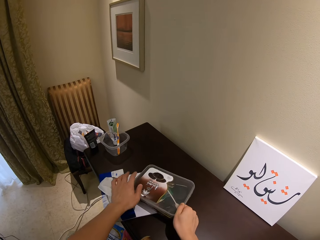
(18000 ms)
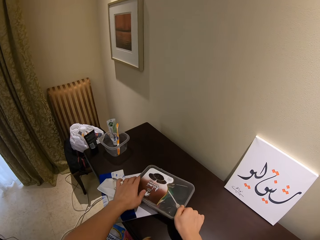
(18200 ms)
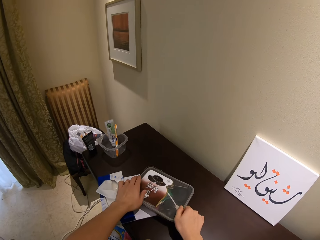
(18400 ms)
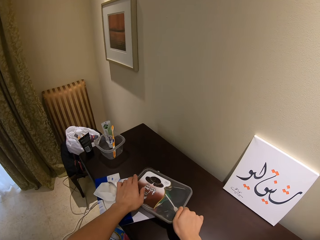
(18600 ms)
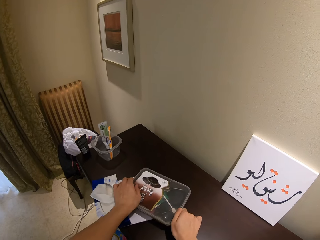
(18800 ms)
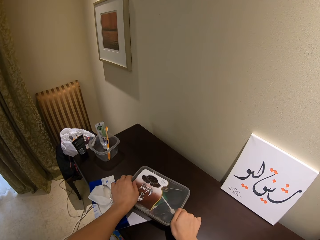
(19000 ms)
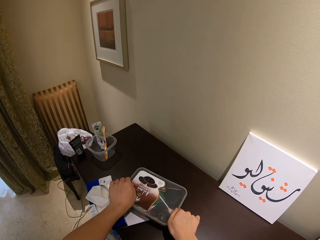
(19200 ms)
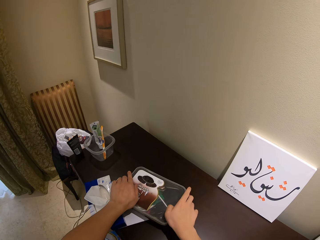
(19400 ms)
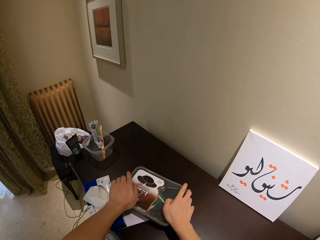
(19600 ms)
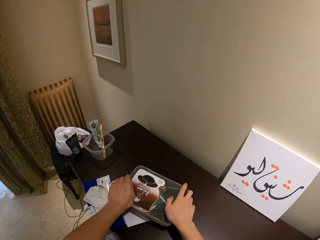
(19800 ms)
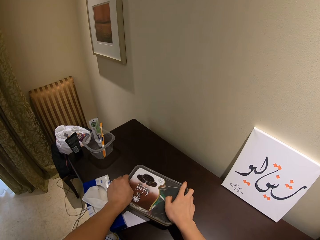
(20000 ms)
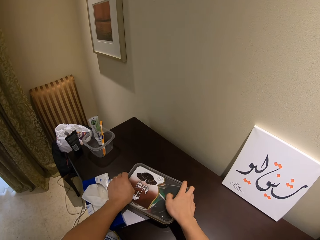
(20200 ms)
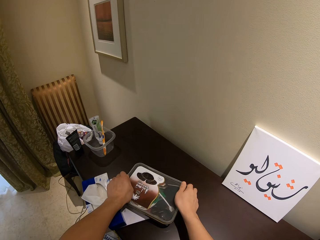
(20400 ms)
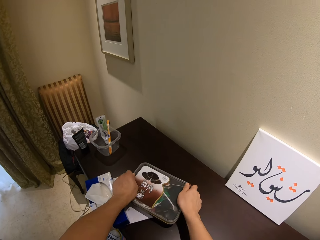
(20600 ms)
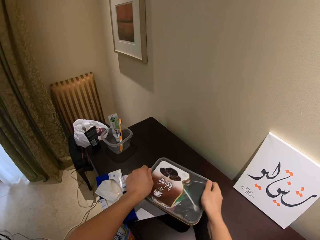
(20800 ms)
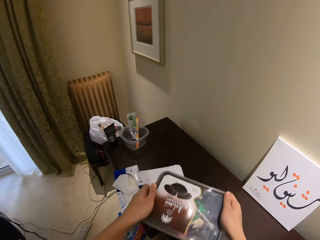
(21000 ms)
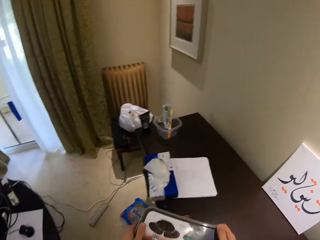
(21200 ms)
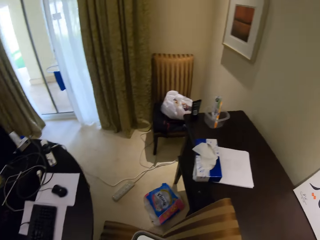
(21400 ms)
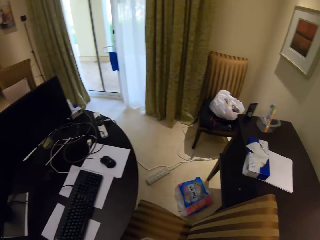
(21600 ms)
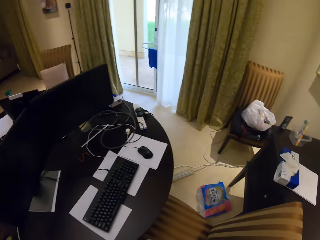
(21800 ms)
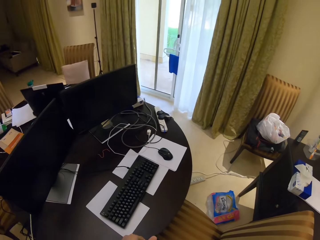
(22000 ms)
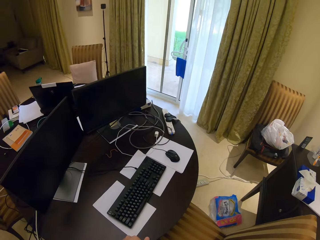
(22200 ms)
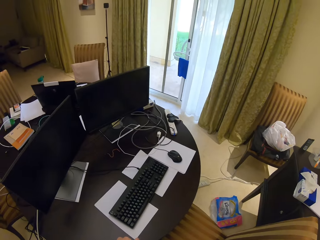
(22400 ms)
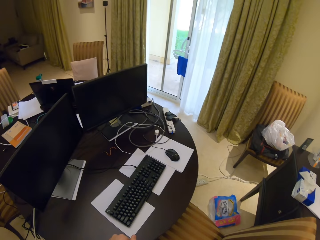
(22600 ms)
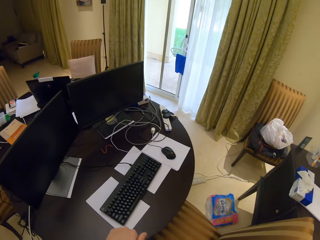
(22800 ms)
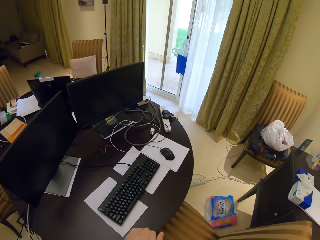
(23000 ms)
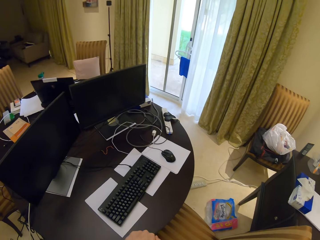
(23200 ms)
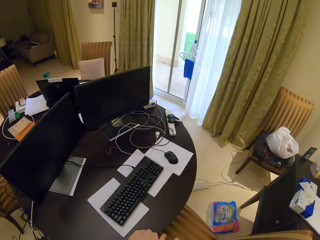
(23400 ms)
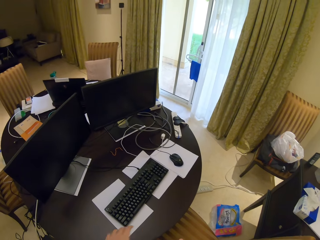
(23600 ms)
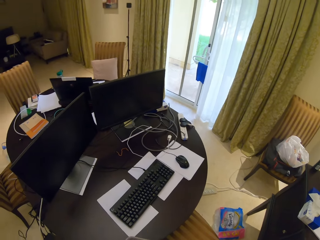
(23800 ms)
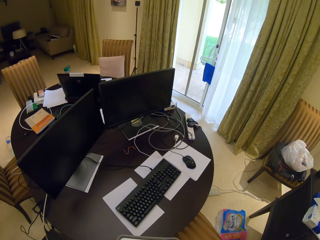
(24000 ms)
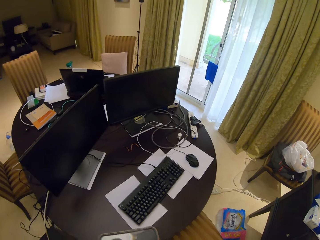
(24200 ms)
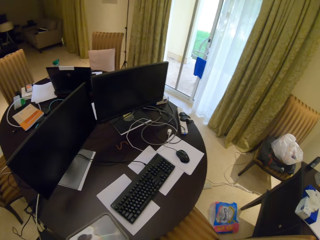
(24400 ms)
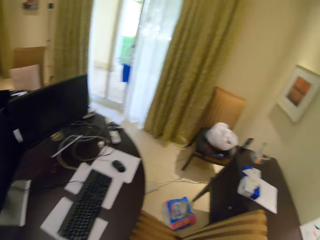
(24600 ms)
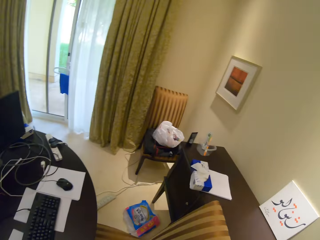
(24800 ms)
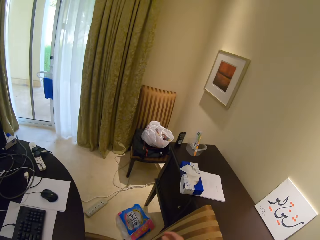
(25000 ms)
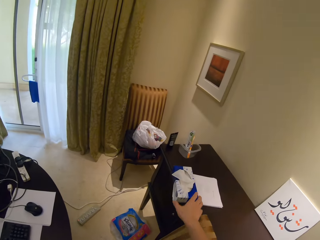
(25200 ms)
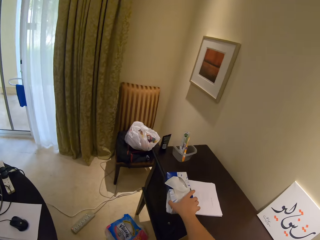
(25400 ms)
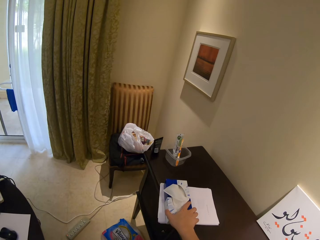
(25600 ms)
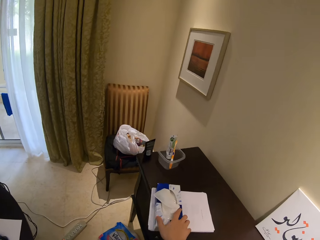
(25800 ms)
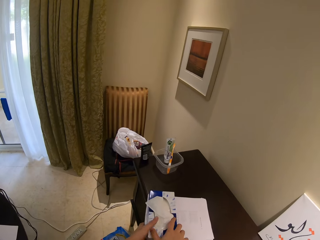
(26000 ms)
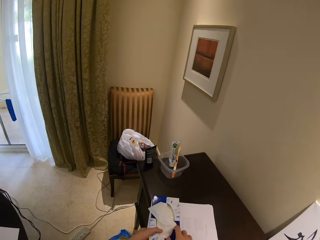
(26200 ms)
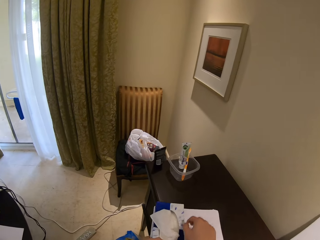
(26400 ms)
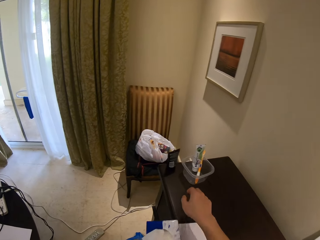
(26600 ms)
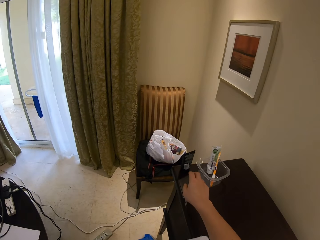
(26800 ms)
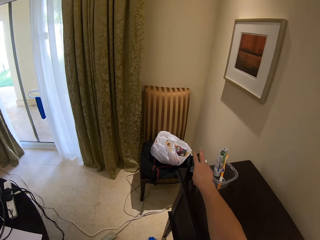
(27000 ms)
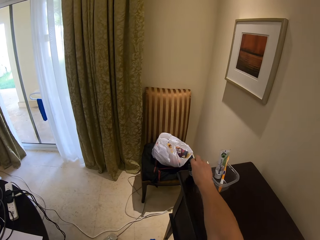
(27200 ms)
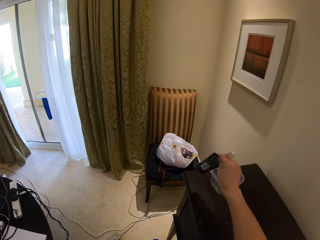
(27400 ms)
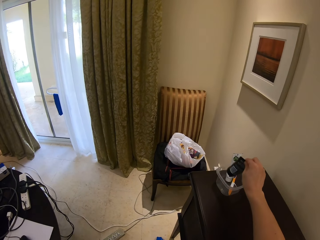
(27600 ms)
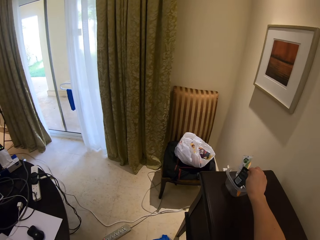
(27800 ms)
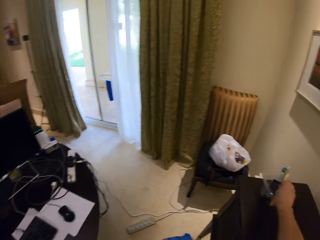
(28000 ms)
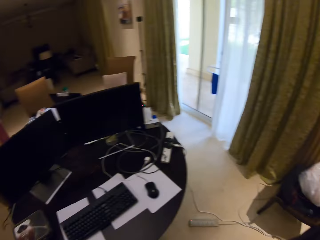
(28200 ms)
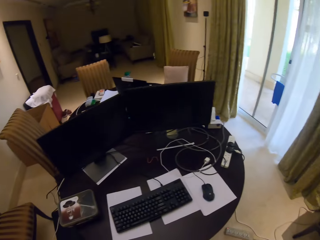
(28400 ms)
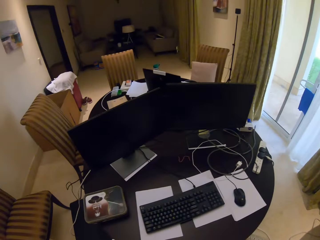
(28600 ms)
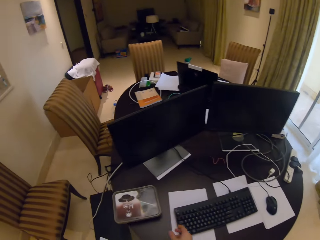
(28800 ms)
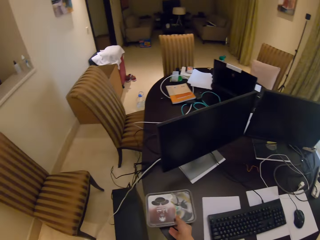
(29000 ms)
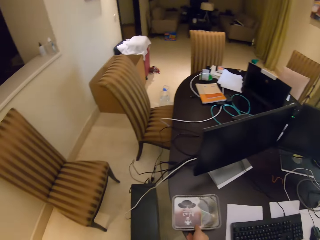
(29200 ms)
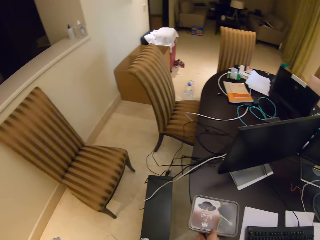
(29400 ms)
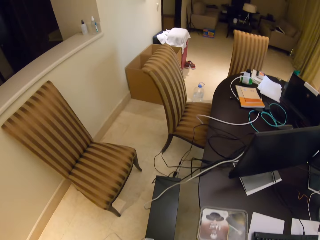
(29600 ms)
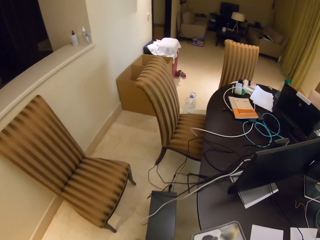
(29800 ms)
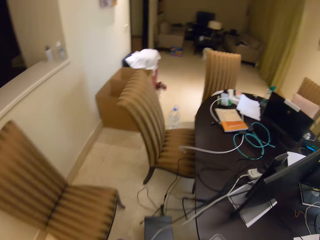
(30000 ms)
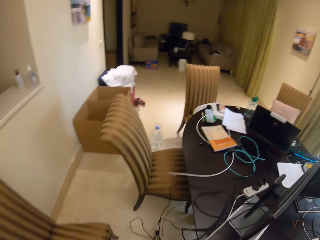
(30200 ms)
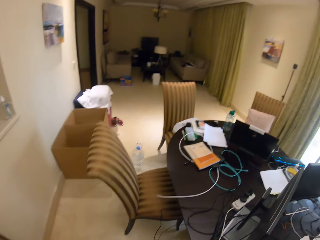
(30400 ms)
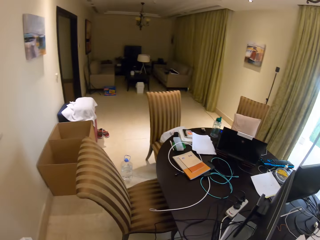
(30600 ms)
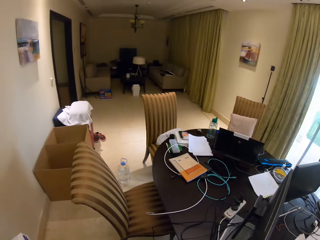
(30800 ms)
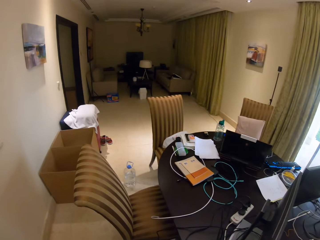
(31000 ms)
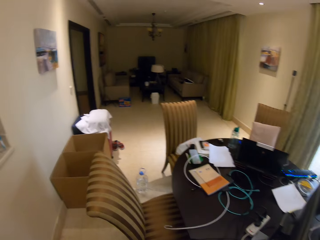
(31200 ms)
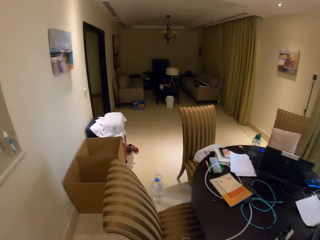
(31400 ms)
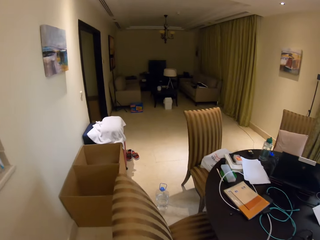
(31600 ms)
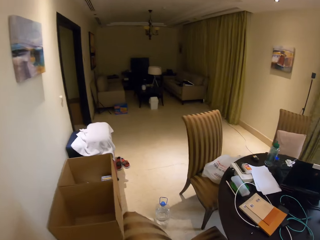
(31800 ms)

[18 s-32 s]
The camera wearer opens the lid of the container. They close the container with the lid. They carry a plastic container. They pick up the tin. They turn around. They put the container on the table. They turn around. They pick up a packet of the wipes. They put the packet of wipes onto the other hand. They pick up a tin. They put a packet of something inside the container. They pick up something. They make a step. They turn around the office. They pick up a packet of the container. They walk in the room.

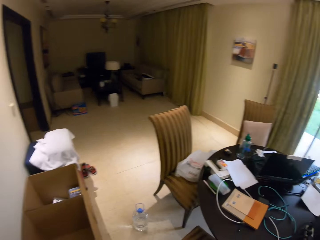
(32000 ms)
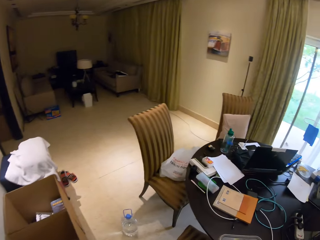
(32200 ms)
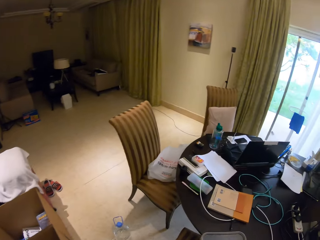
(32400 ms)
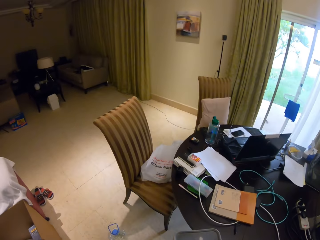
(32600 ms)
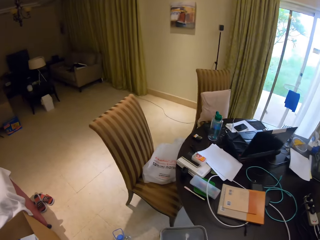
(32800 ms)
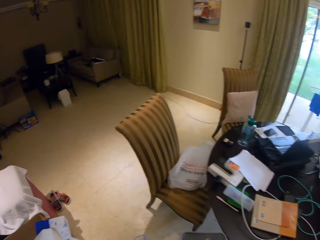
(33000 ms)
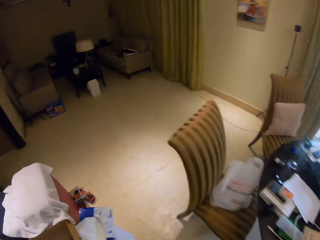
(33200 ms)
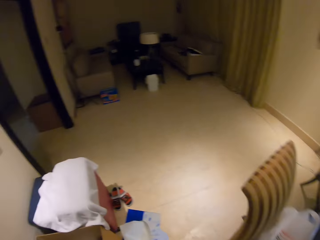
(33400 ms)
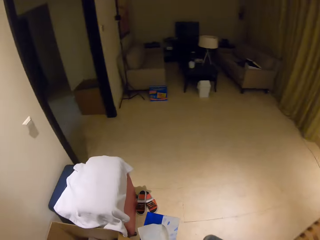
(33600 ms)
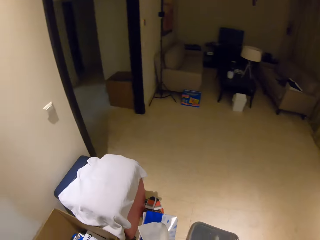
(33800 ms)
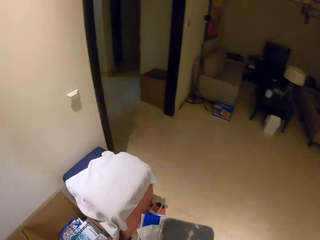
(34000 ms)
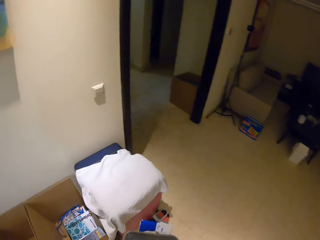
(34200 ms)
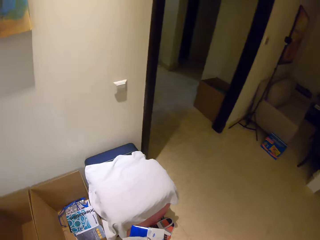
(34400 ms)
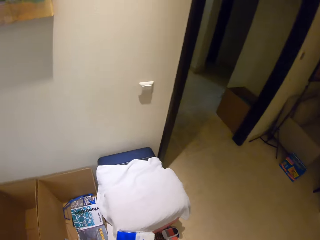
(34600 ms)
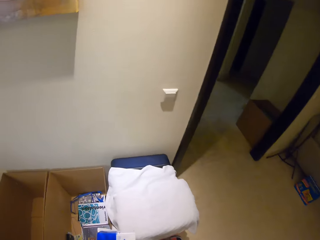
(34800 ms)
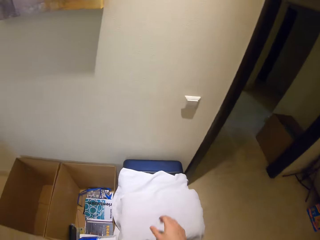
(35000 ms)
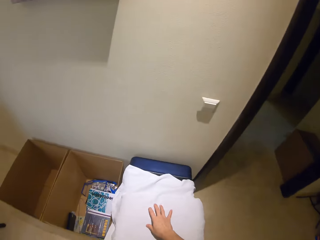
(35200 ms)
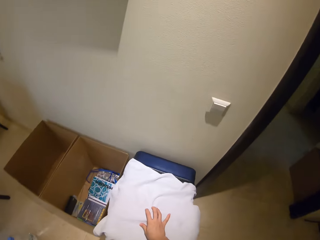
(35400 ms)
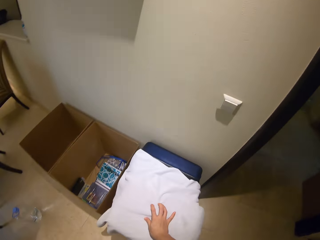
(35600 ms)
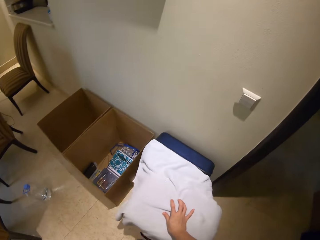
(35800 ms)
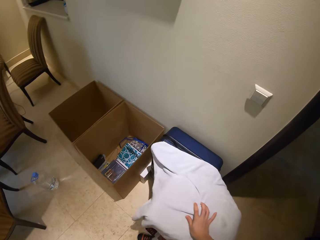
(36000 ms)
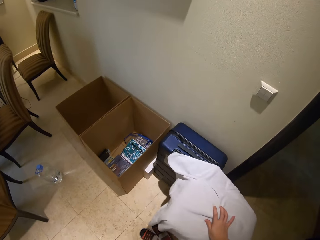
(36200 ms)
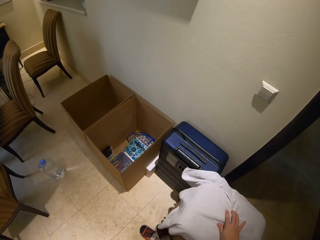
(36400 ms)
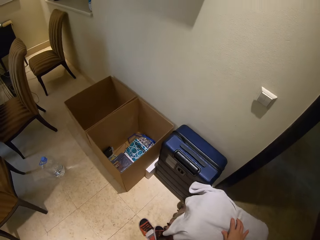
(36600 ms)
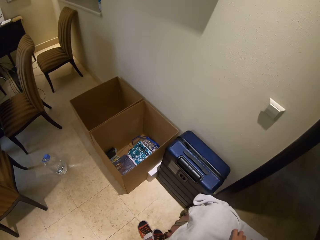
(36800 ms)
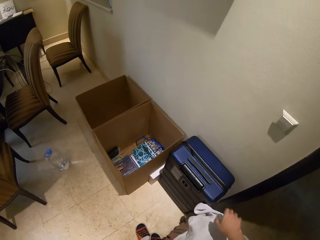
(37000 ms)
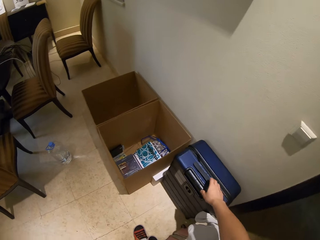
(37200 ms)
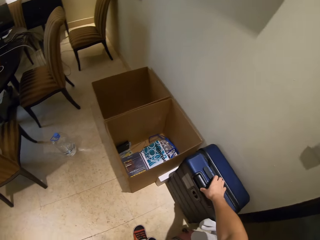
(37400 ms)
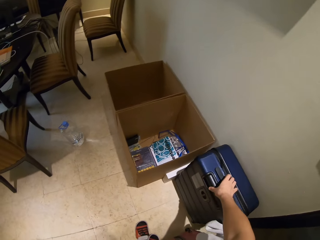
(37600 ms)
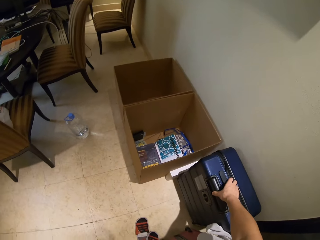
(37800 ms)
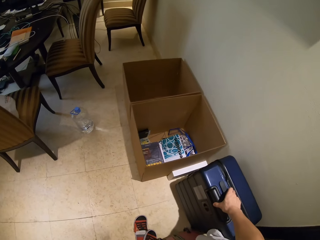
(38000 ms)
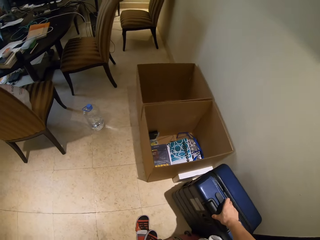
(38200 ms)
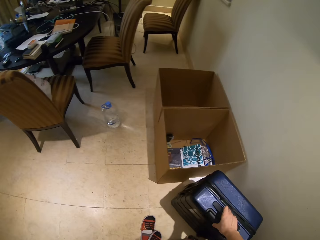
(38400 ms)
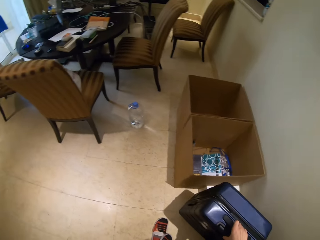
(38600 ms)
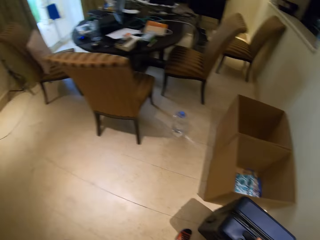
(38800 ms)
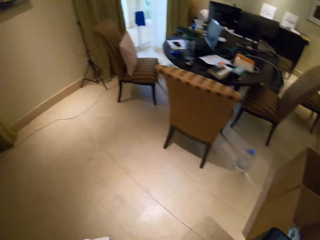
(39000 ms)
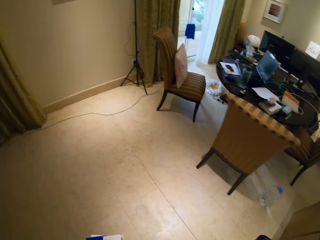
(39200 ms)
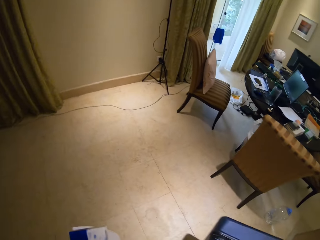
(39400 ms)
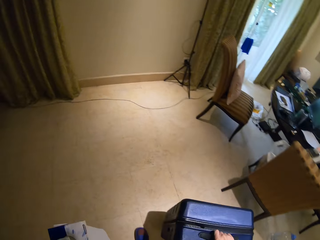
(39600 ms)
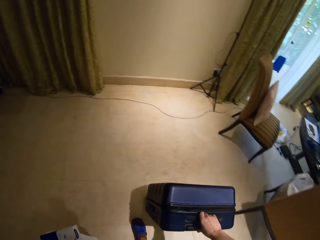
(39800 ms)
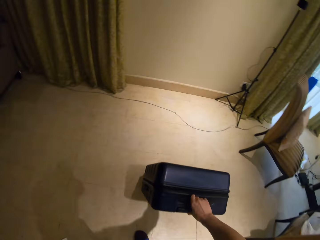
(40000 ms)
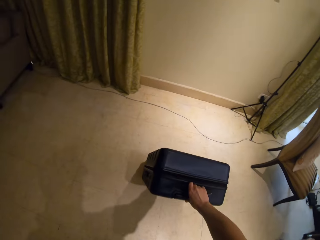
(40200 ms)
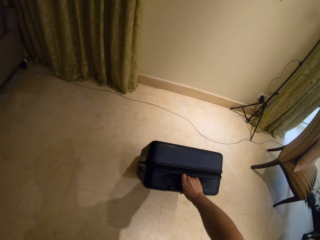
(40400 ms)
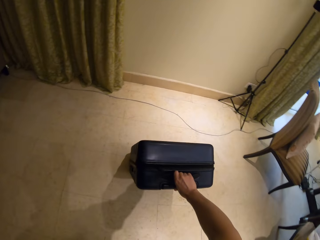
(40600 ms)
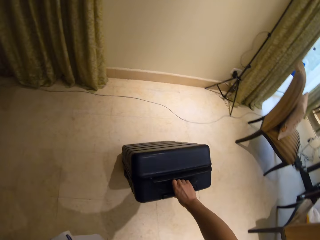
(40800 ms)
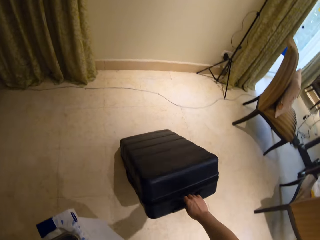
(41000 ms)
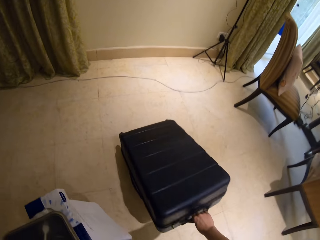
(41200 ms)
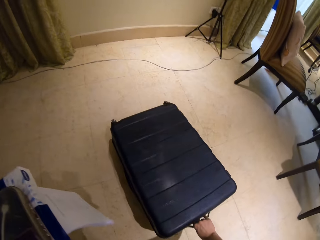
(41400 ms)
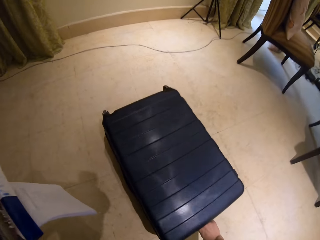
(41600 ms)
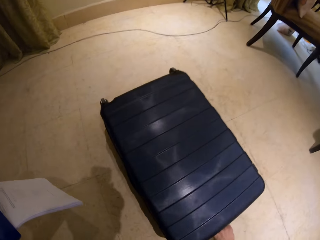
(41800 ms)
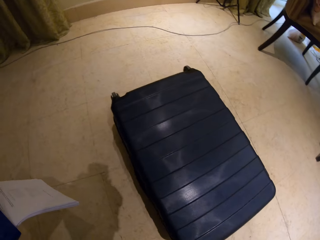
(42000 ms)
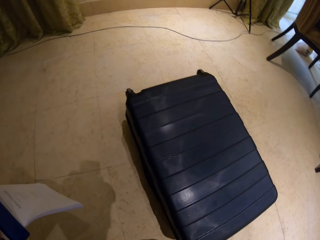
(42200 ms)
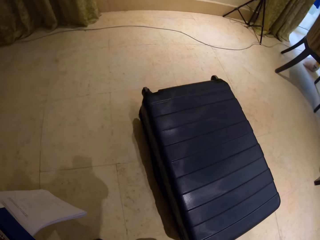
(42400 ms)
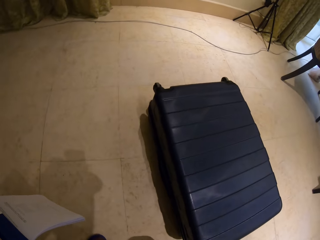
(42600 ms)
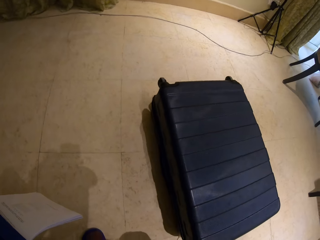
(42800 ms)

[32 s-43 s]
The camera wearer carries a packet of wipes up. They carry up a plastic container. They make a step. They push something with the hand. They pick up the suitcase. They drive the suitcase on the floor. They put the suitcase down on the floor.
